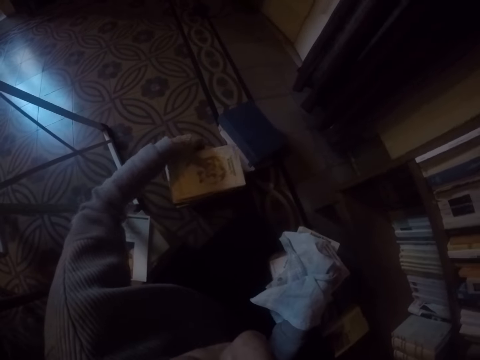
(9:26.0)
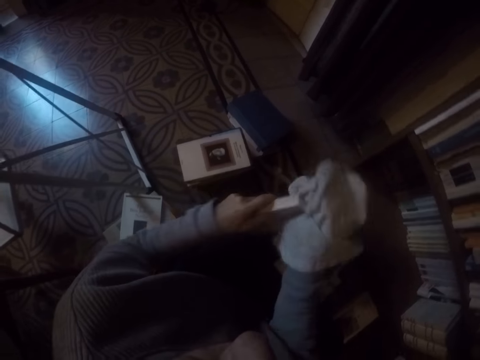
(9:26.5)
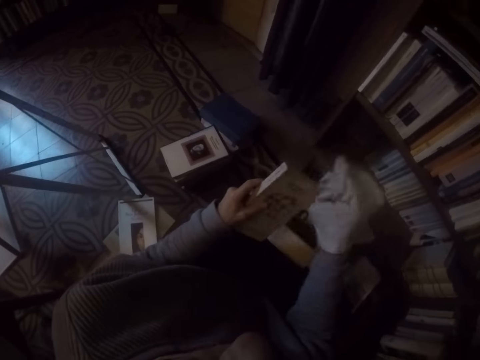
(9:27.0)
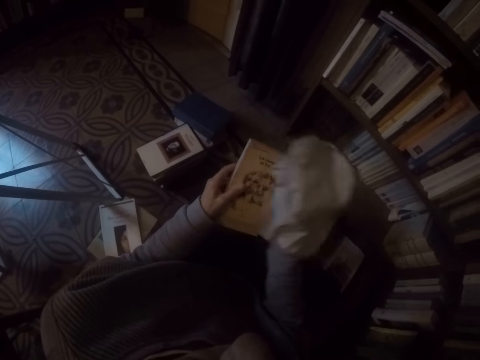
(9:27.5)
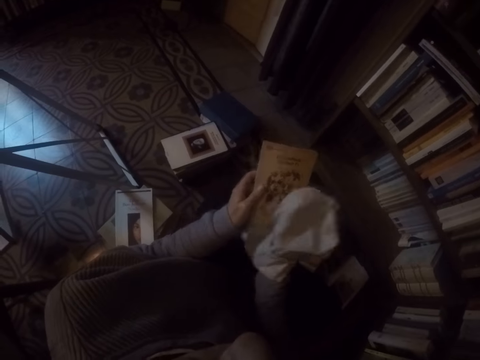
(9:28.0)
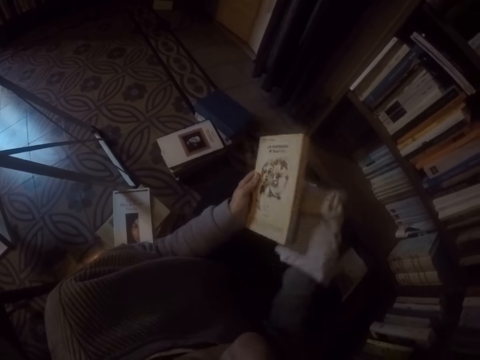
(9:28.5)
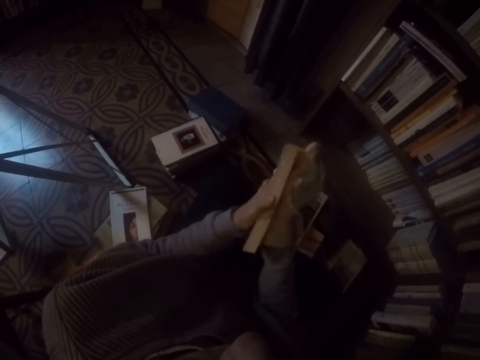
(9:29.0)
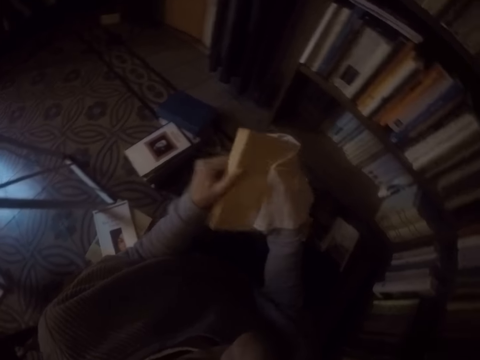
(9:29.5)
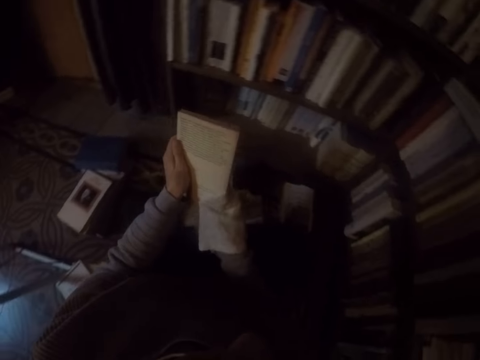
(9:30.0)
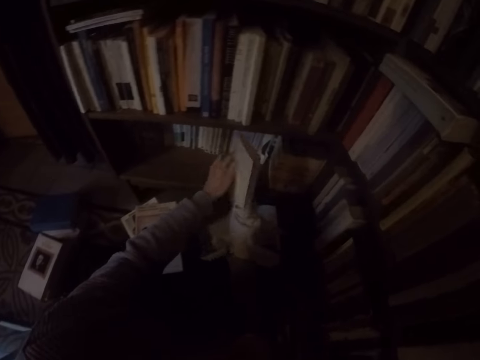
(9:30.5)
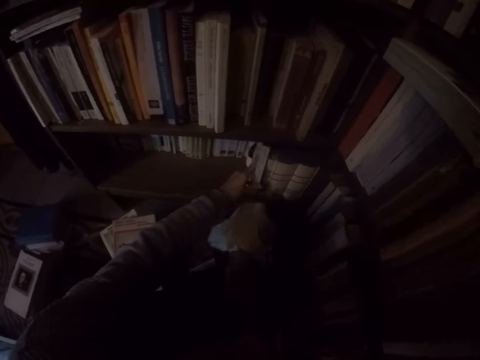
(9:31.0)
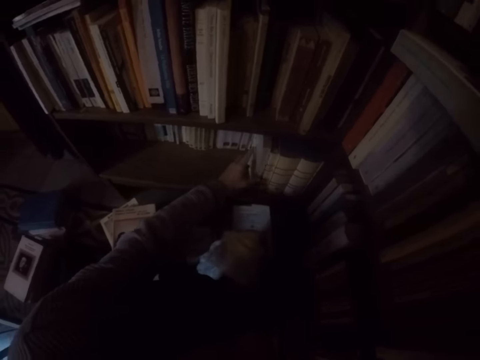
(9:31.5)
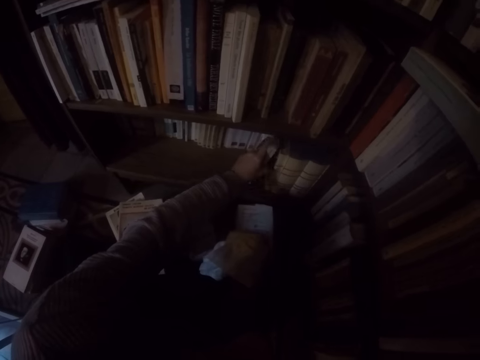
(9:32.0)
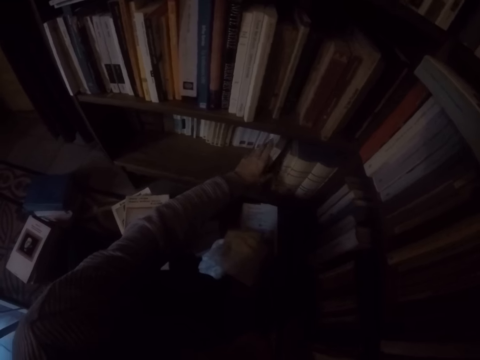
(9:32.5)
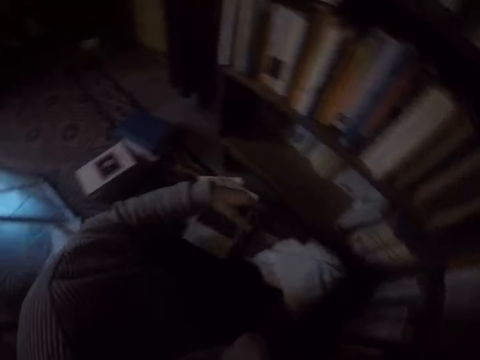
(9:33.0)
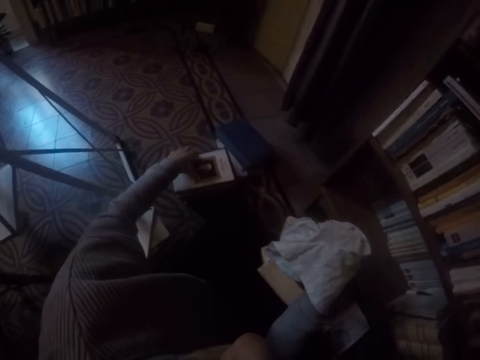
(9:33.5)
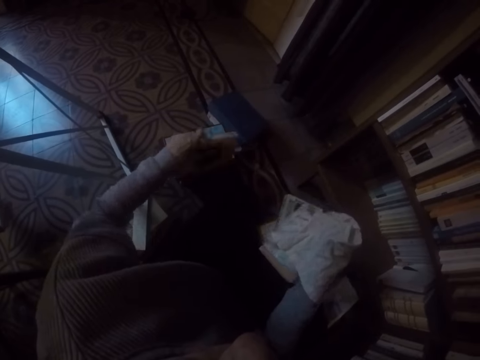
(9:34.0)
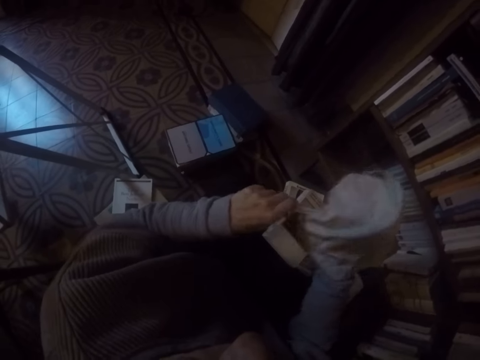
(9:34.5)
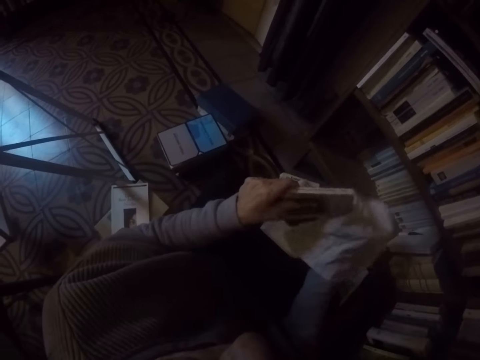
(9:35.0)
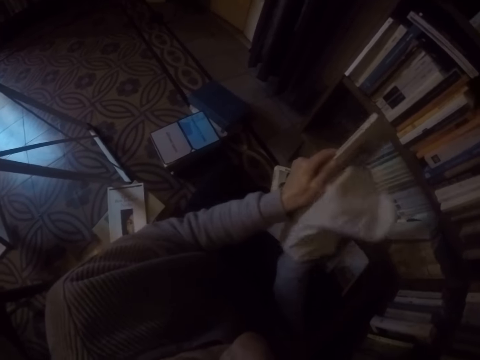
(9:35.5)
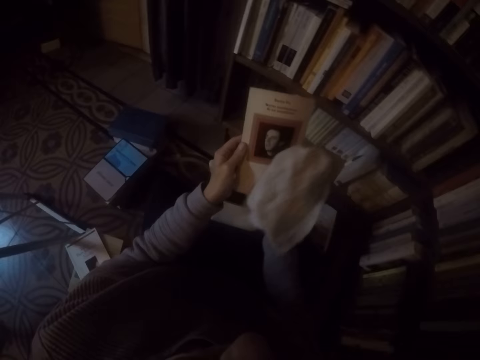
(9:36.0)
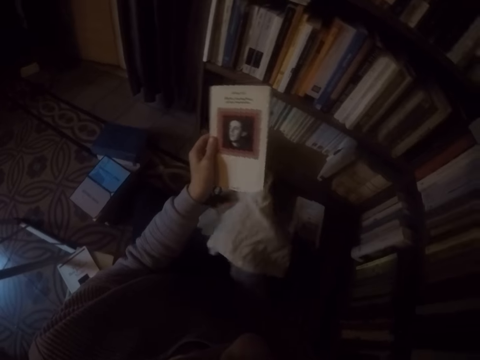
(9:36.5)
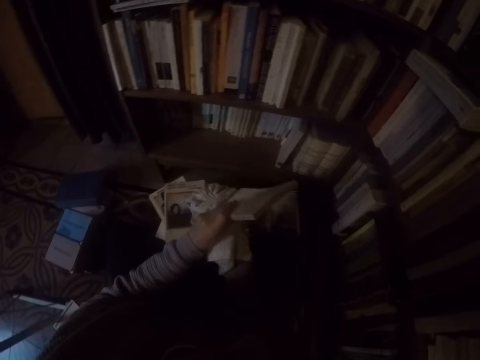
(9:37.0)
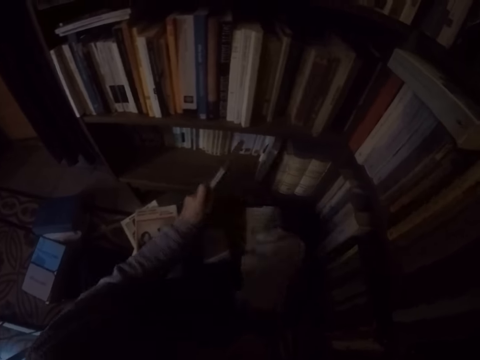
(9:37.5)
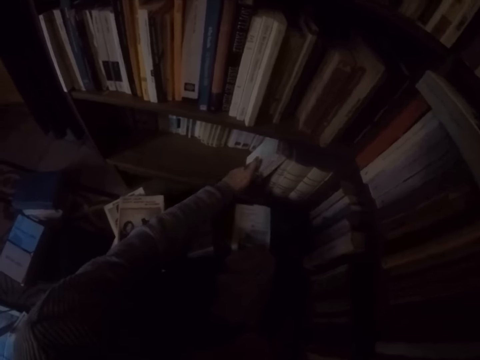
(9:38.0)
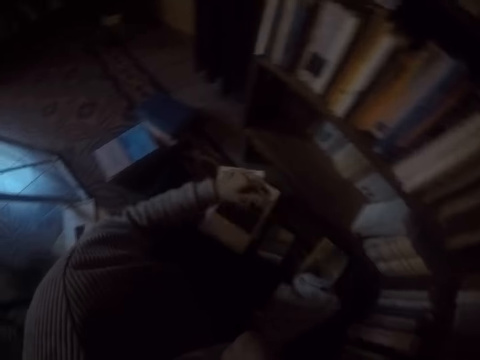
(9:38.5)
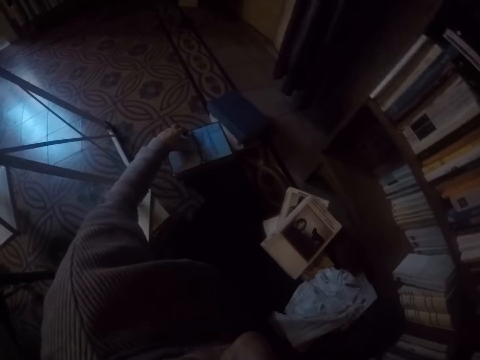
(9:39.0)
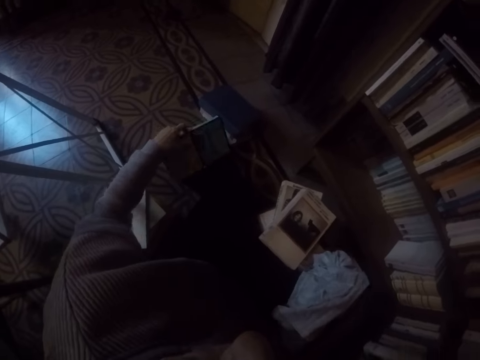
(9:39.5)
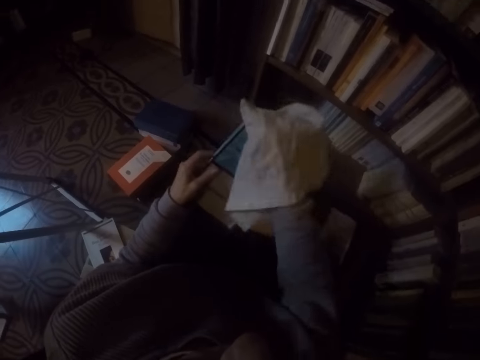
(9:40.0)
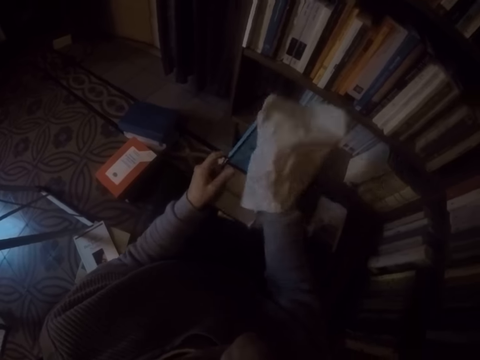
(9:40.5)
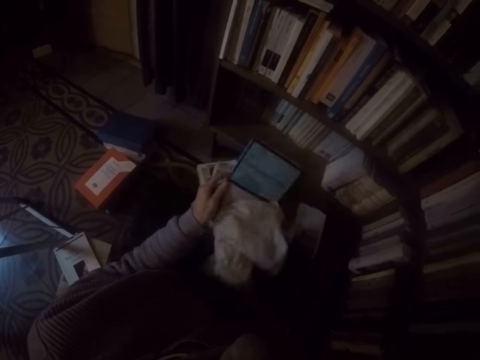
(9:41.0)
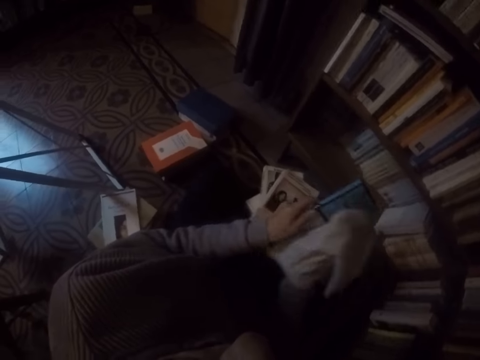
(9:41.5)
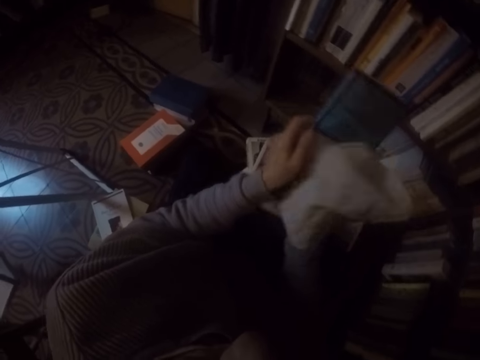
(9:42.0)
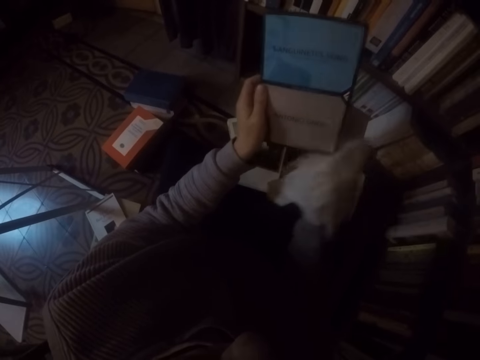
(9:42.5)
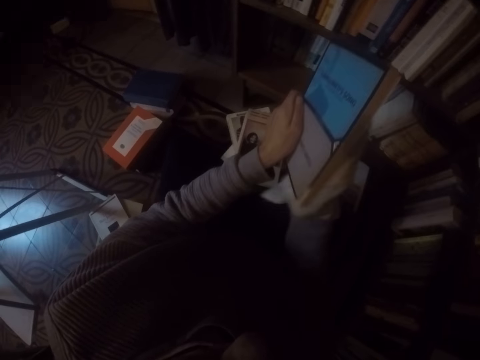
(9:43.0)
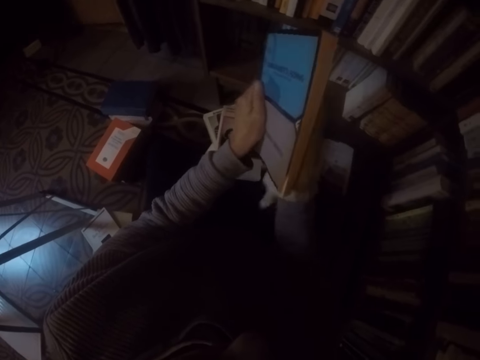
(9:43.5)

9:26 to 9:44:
The camera wearer wipes the book in her left hand with the rag in her right hand. She places the book in her left hand into the shelf. She picks a book on the ground with her left hand. She wipes the book in her left hand with the rag in her right hand. She places the book in her left hand into the shelf. She picks a book on the ground with her left hand. She wipes the book in her left hand with the rag in her right hand.

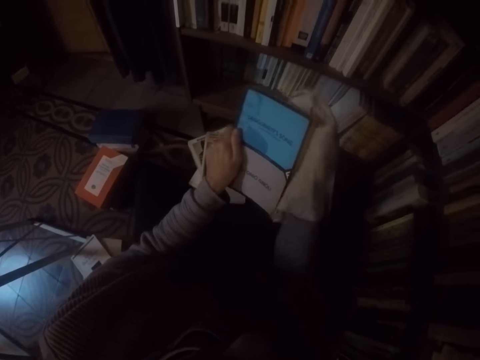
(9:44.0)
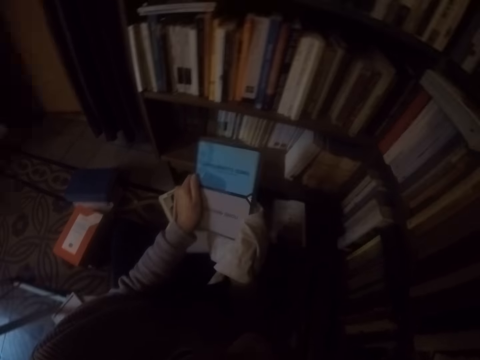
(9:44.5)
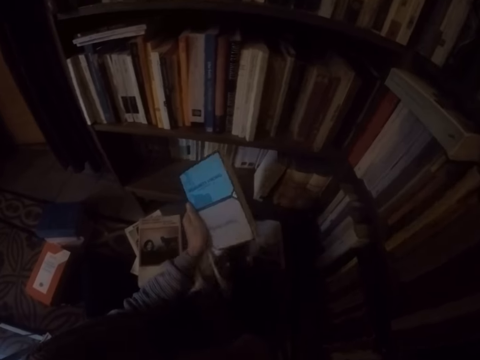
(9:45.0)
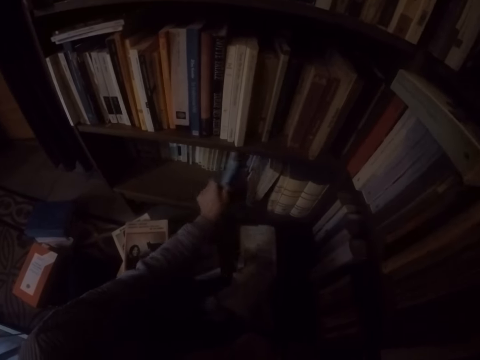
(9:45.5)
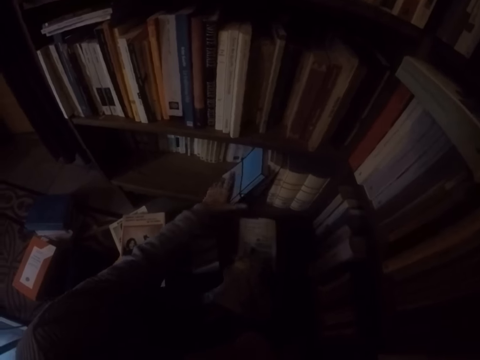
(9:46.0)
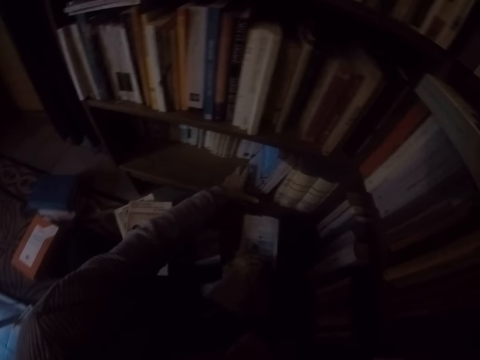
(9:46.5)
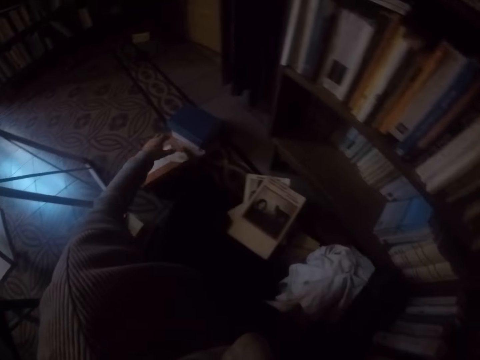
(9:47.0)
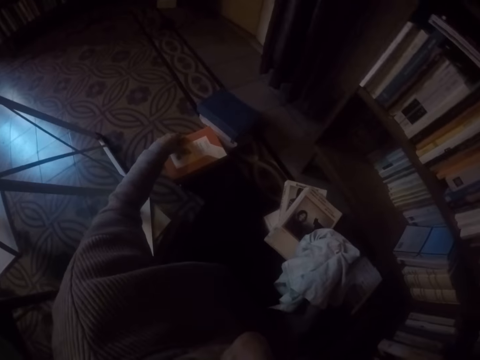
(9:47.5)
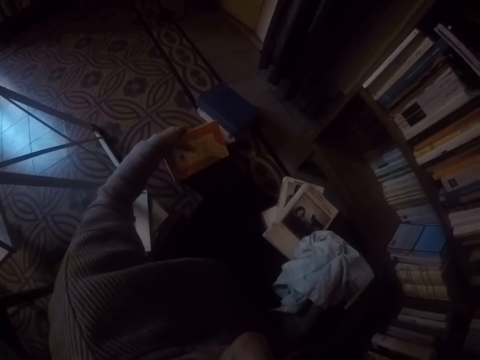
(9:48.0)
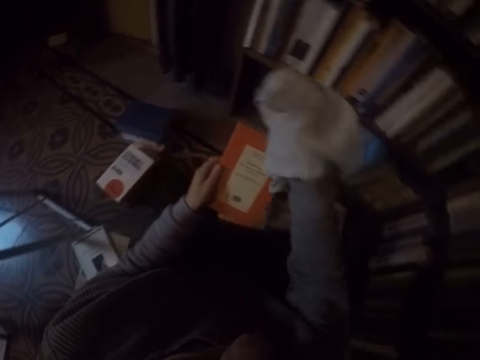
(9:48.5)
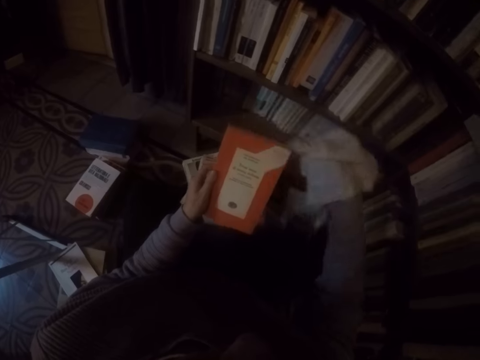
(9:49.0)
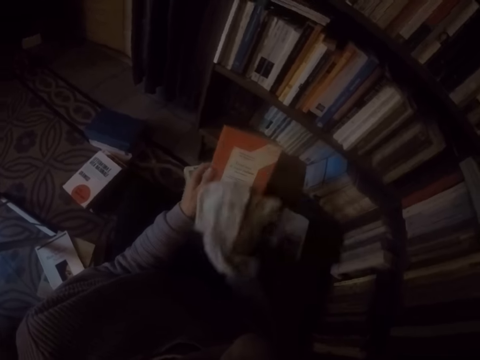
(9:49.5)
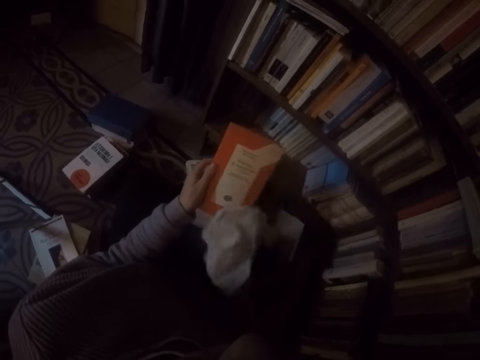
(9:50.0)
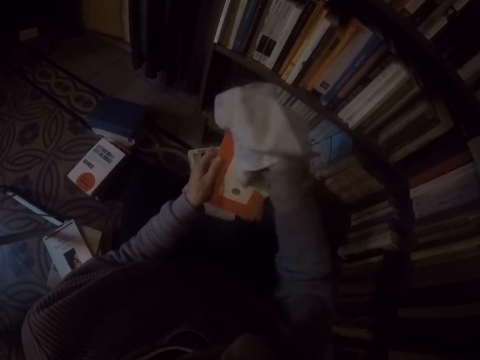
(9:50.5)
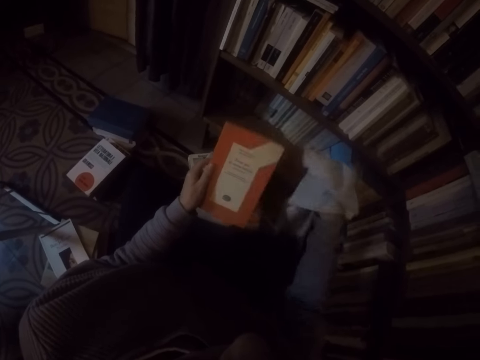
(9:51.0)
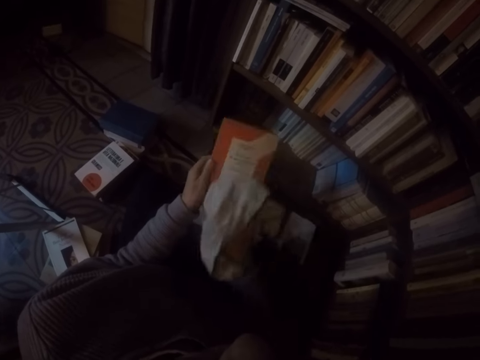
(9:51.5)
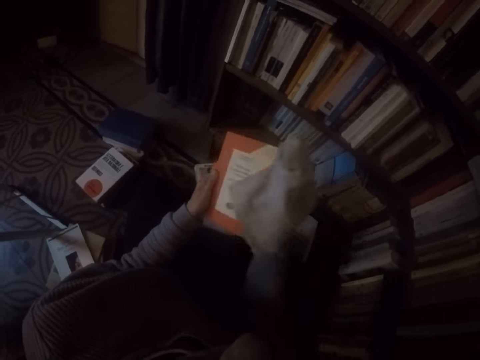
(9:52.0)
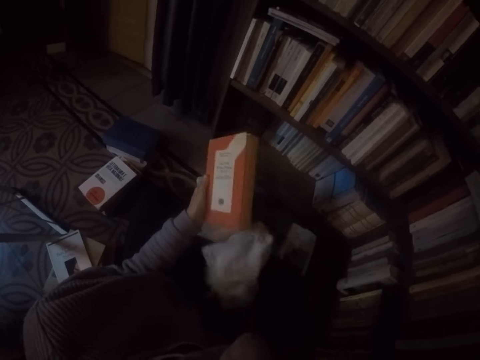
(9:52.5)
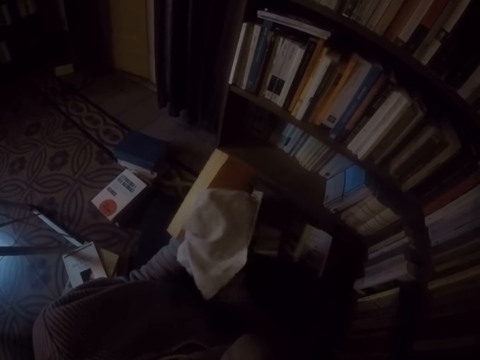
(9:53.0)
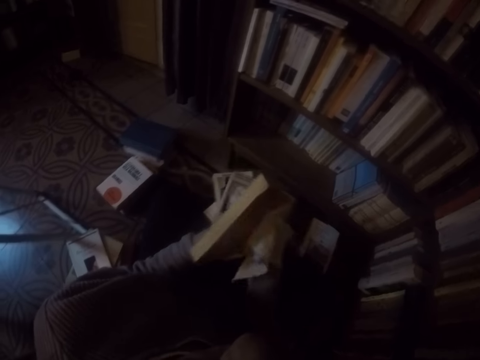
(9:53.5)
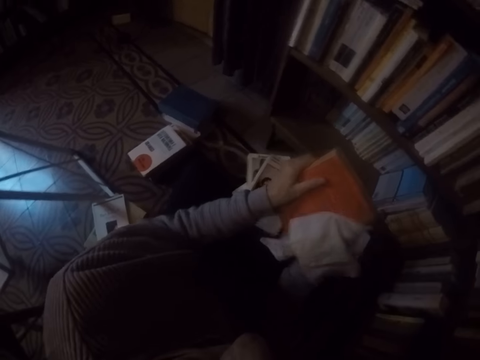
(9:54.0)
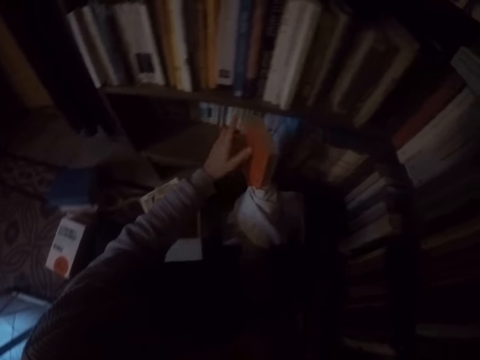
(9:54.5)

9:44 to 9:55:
The camera wearer places the book in her left hand into the shelf. She picks a book on the ground with her left hand. She wipes the book in her left hand with the rag in her right hand.
